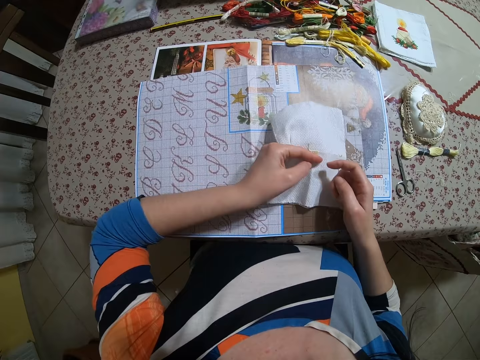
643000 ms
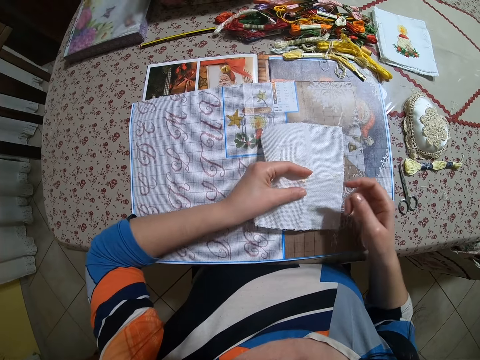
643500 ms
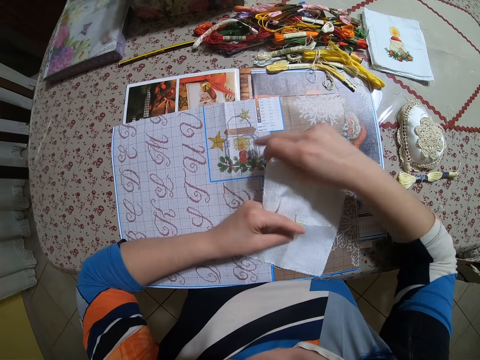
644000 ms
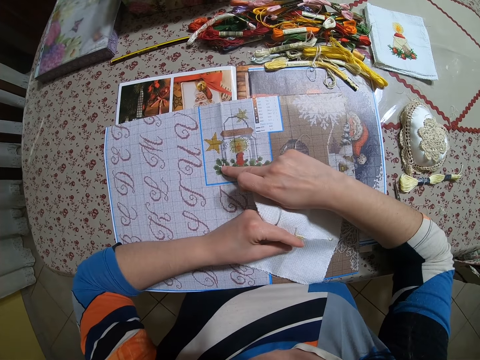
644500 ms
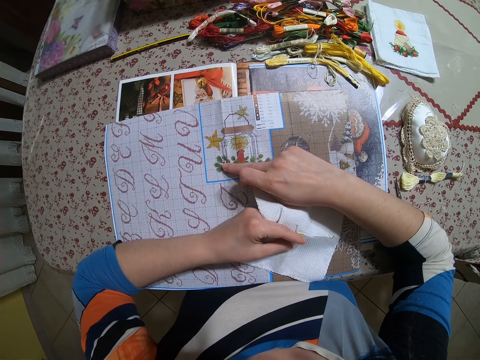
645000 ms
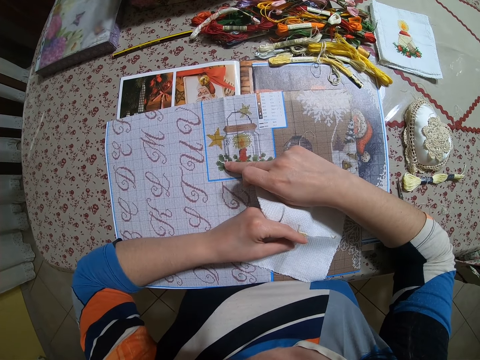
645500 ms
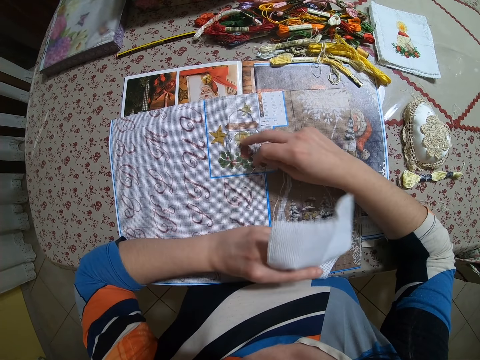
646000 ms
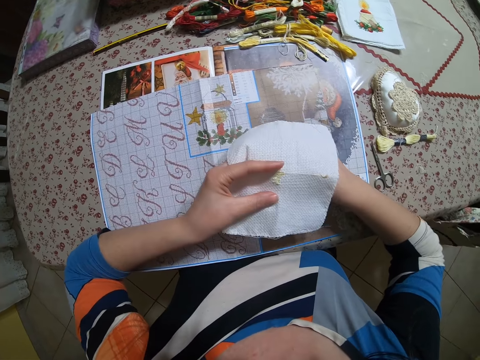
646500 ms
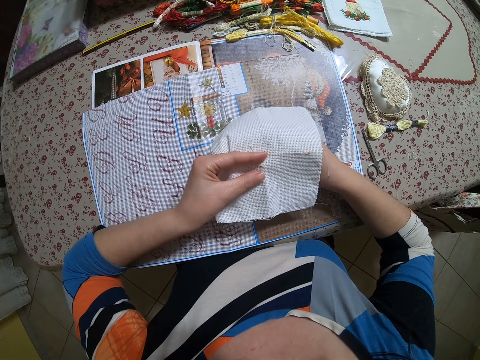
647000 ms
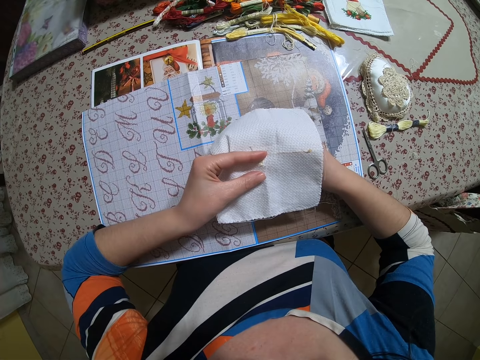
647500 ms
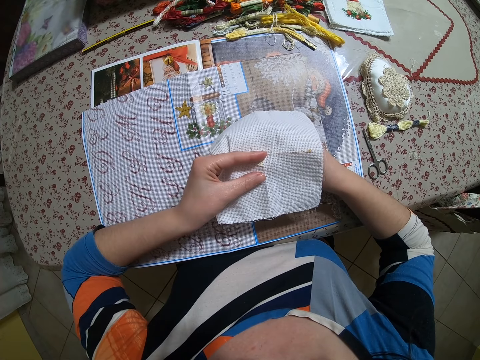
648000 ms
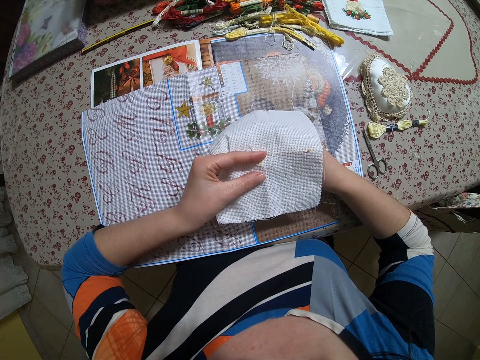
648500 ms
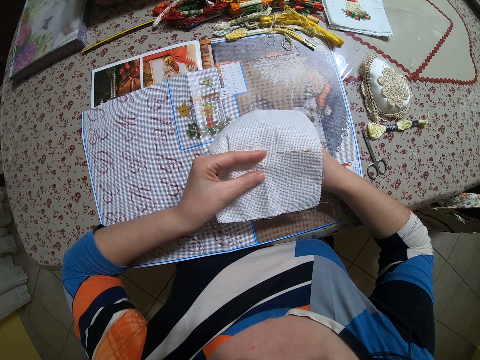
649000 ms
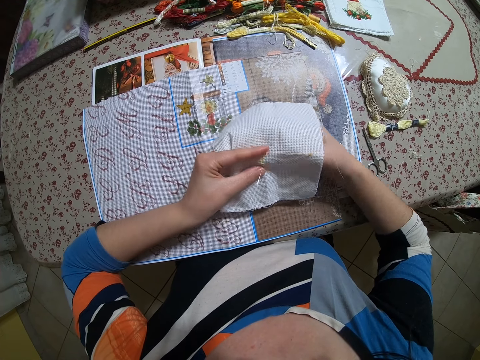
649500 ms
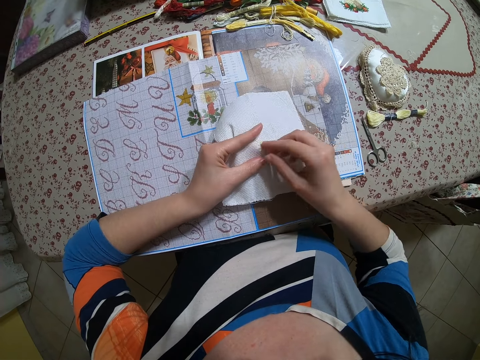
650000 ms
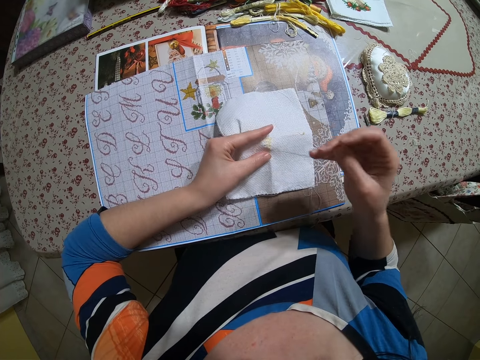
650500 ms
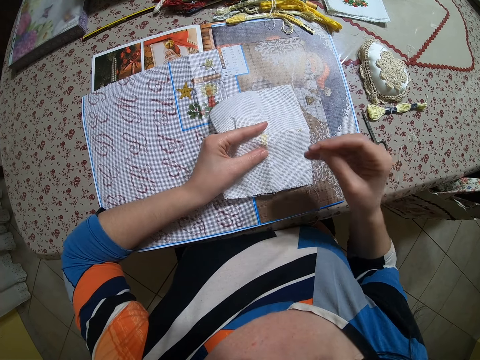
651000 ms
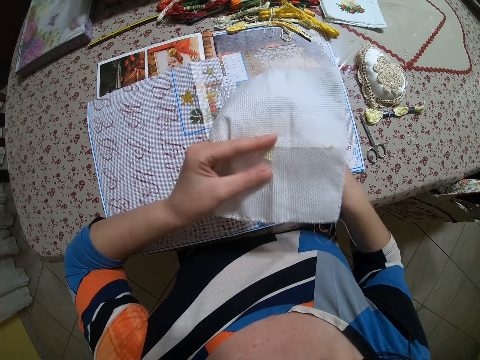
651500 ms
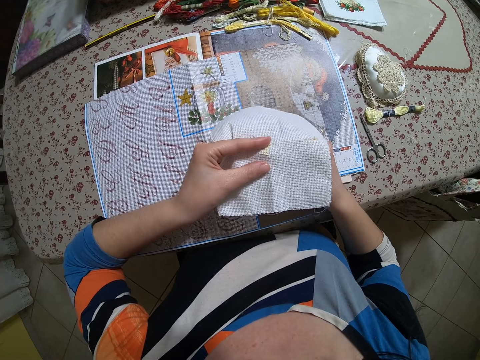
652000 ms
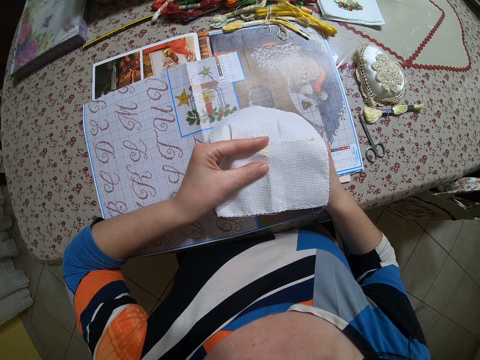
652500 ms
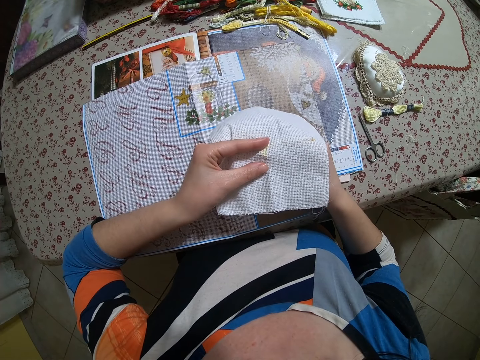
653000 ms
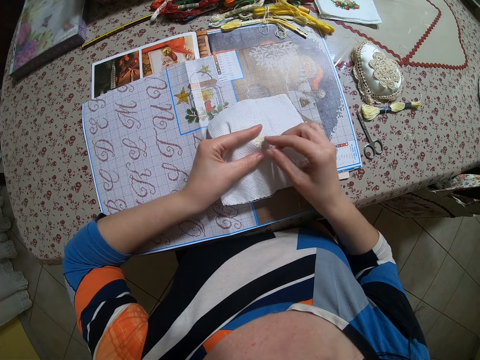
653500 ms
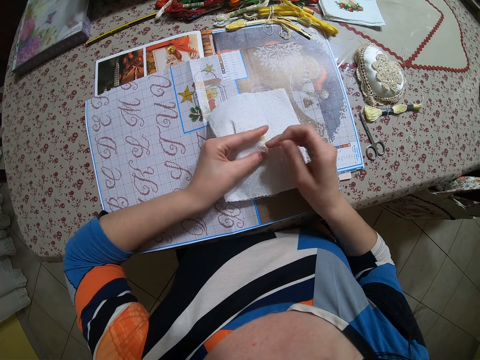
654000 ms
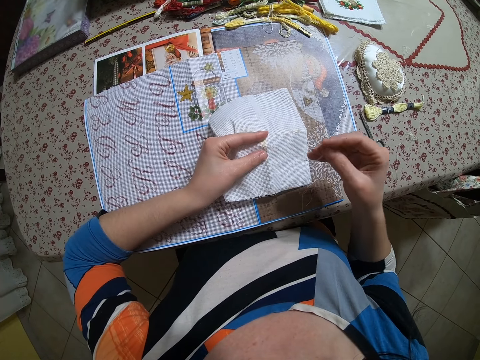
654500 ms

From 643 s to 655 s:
The camera wearer touches the embroidery sample on the table with her right hand middle finger. She looks at a drawing. She sews on the muslin with the needle and thread in her right hand.

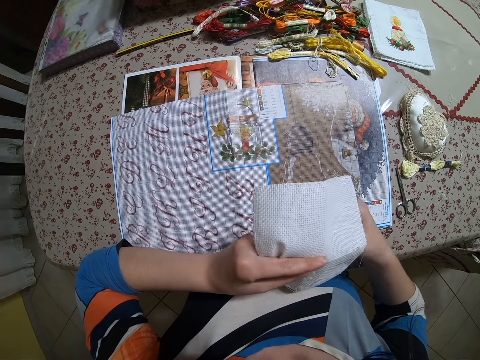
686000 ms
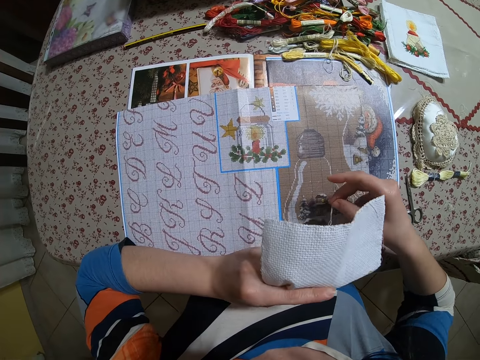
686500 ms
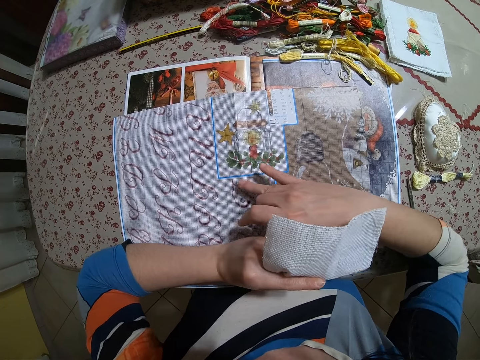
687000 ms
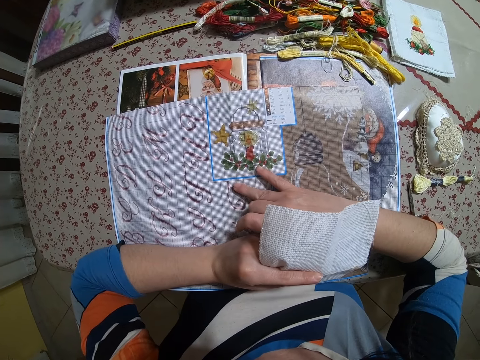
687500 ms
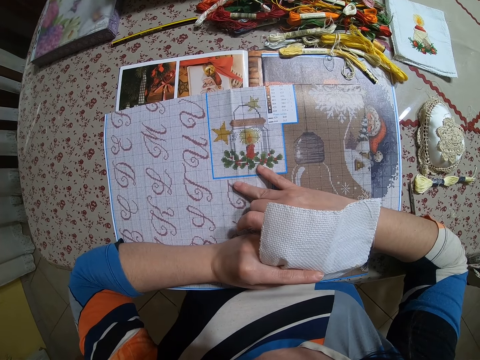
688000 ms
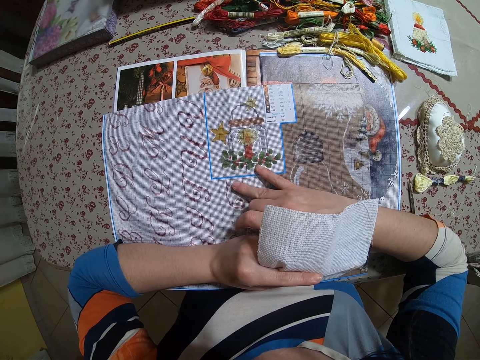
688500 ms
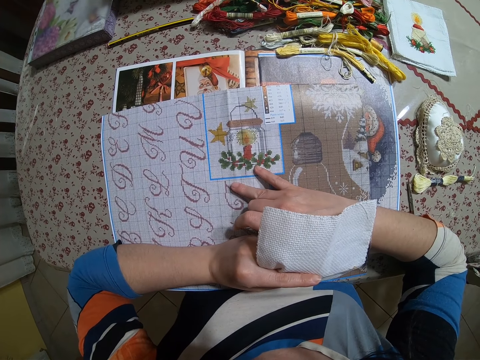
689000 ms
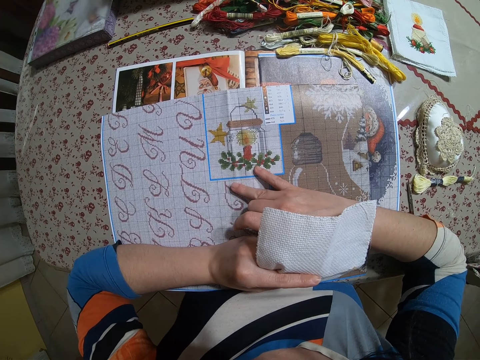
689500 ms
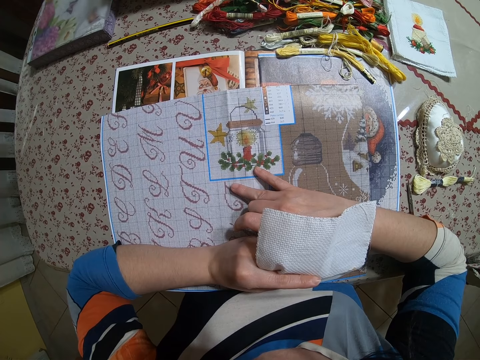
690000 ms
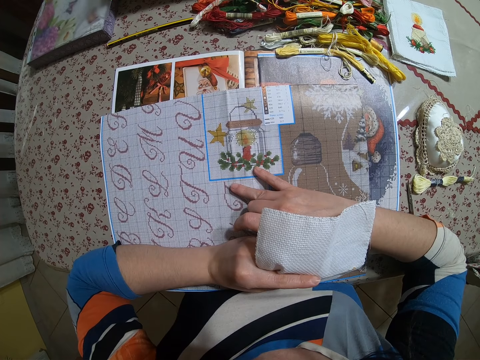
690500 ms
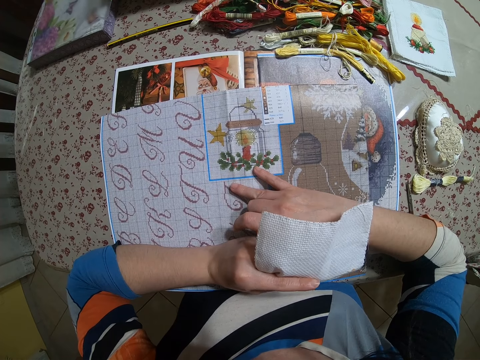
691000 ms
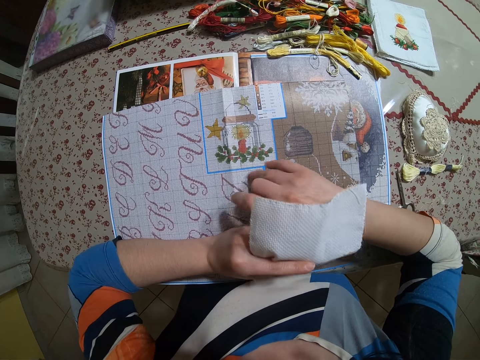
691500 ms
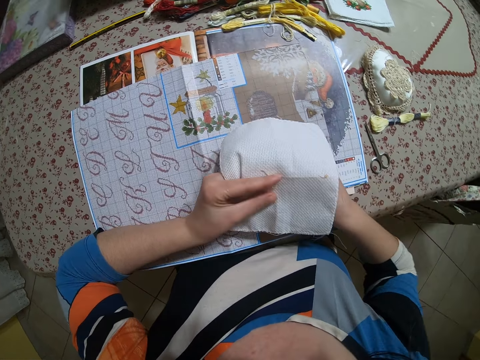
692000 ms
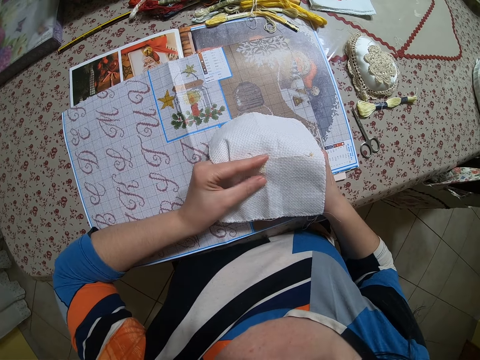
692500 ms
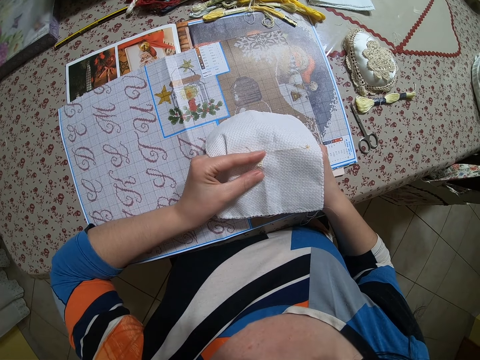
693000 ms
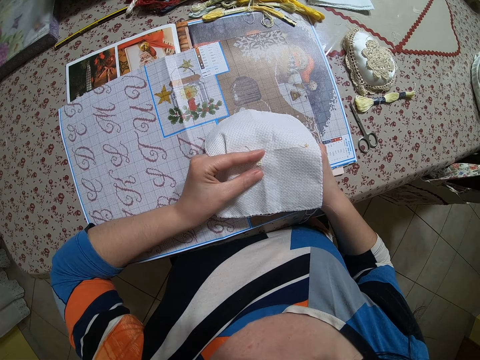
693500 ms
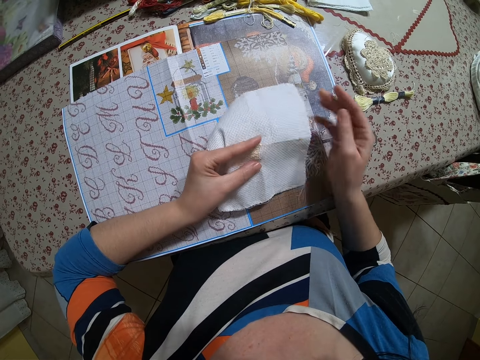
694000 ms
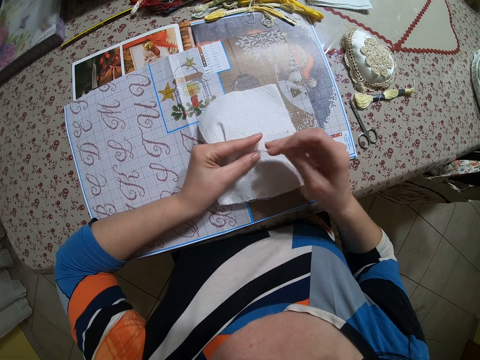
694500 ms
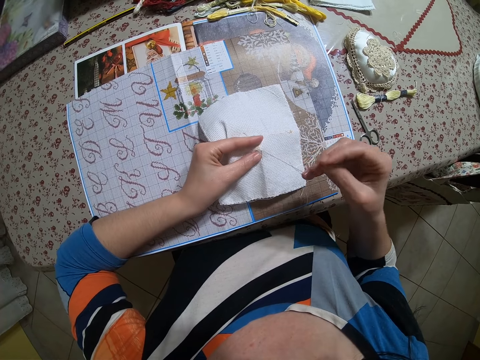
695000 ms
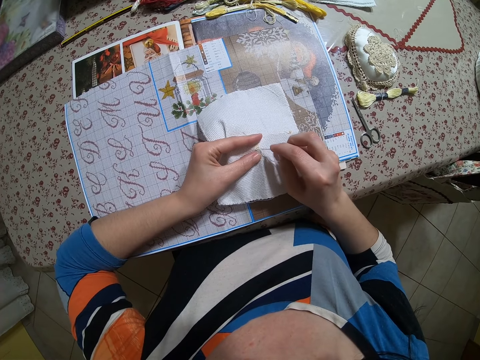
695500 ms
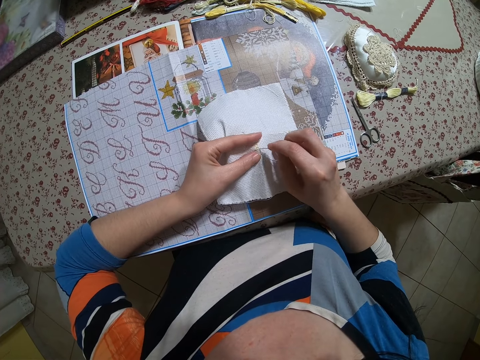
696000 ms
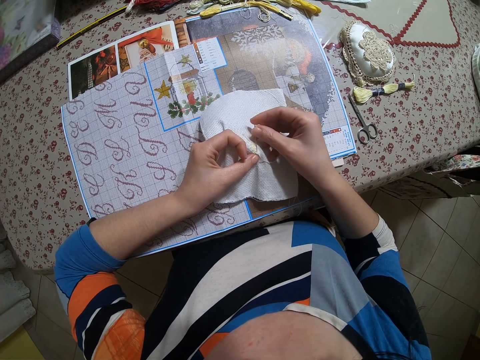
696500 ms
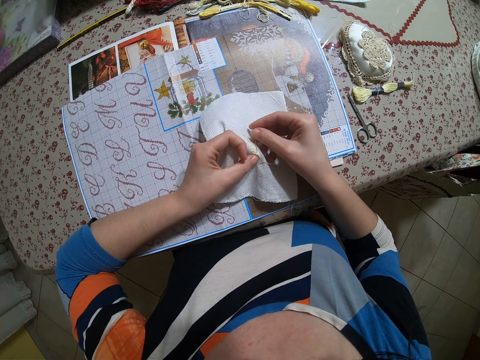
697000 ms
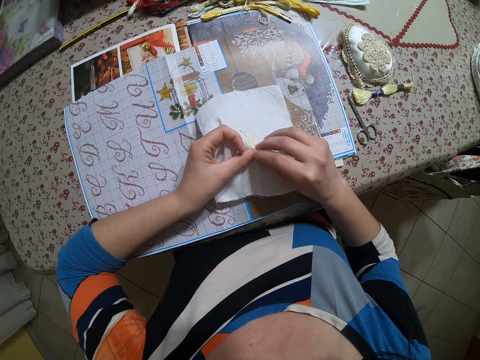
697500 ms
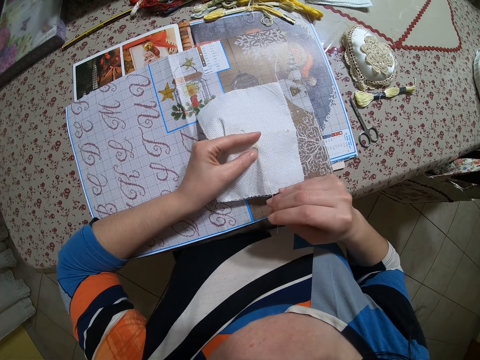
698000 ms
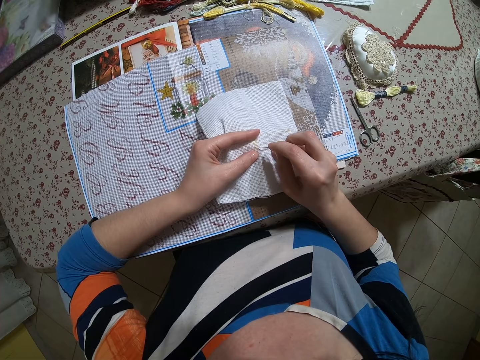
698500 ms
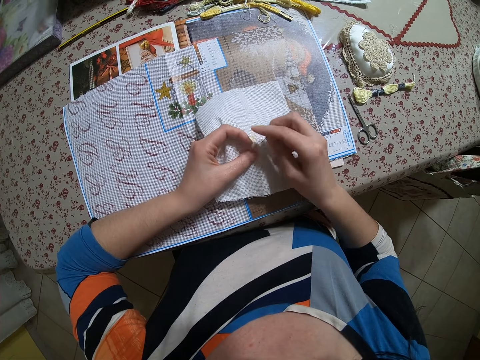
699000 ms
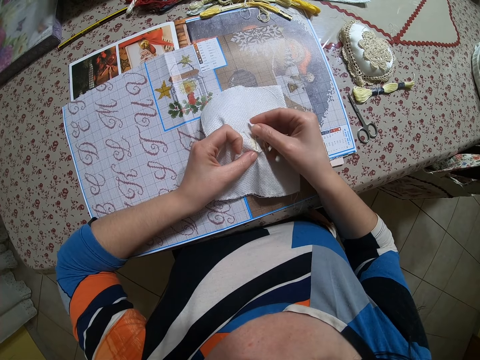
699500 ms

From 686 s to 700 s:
The camera wearer touches the embroidery sample on the table with her right hand. She looks at a drawing. She knits a cloth. She sews on the muslin with a needle and thread in her right hand.
